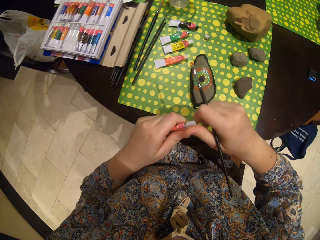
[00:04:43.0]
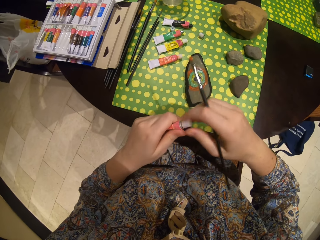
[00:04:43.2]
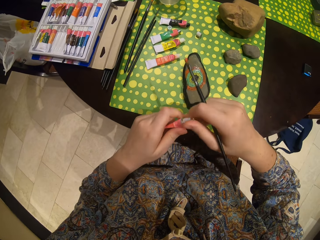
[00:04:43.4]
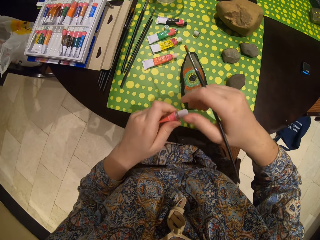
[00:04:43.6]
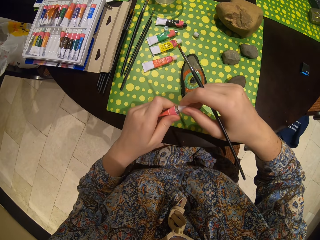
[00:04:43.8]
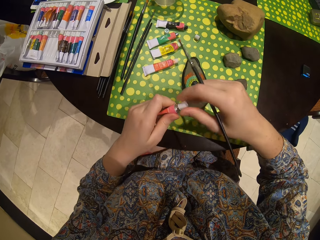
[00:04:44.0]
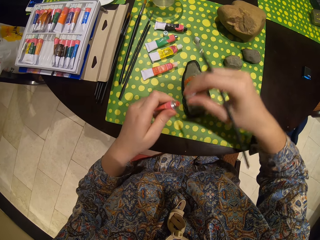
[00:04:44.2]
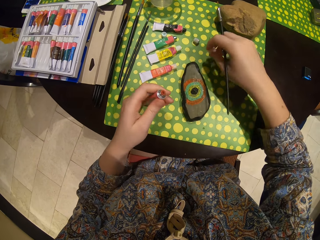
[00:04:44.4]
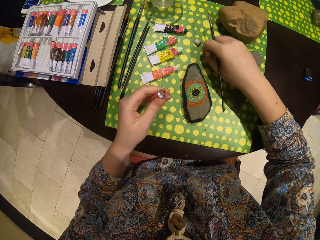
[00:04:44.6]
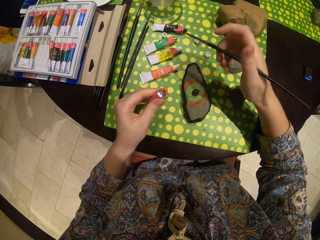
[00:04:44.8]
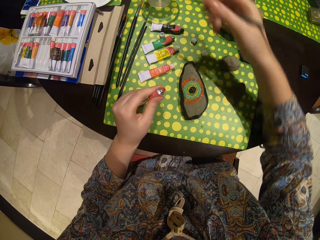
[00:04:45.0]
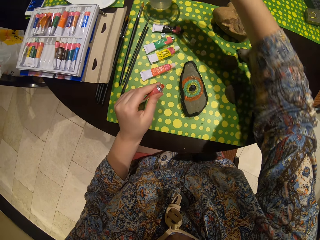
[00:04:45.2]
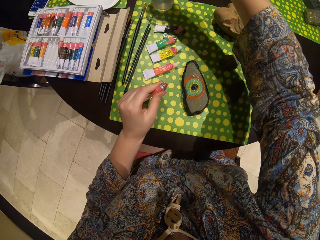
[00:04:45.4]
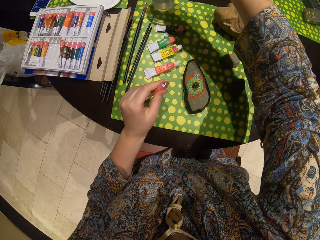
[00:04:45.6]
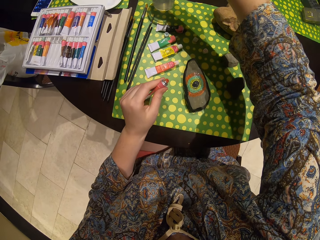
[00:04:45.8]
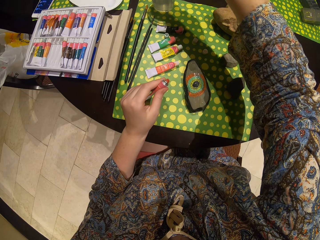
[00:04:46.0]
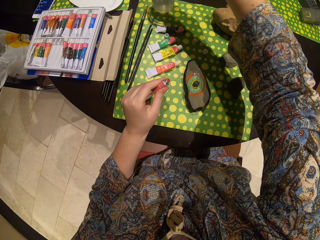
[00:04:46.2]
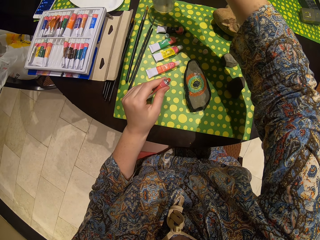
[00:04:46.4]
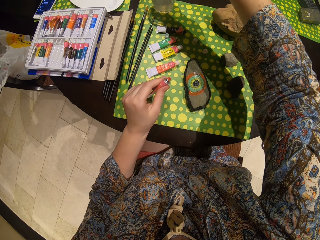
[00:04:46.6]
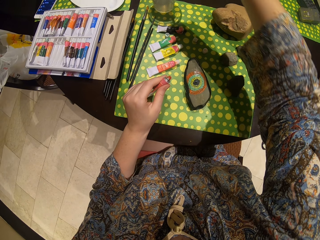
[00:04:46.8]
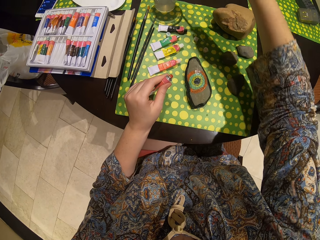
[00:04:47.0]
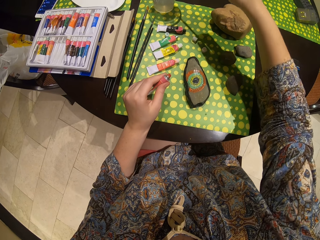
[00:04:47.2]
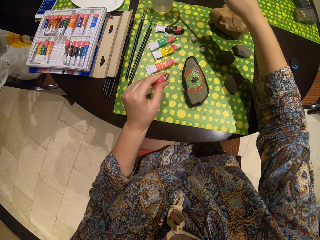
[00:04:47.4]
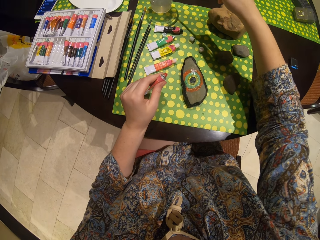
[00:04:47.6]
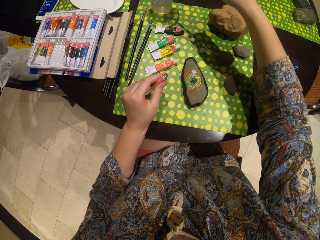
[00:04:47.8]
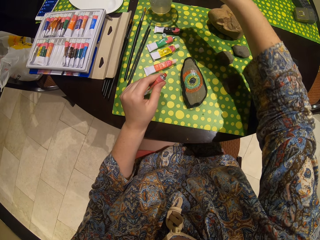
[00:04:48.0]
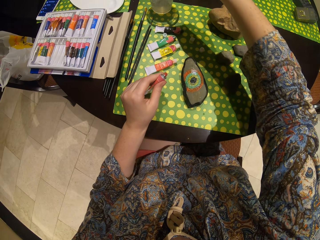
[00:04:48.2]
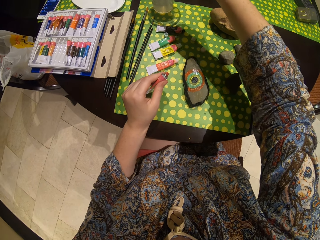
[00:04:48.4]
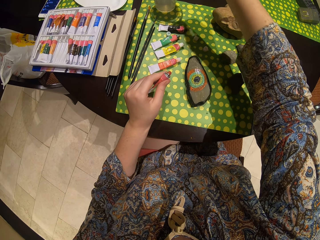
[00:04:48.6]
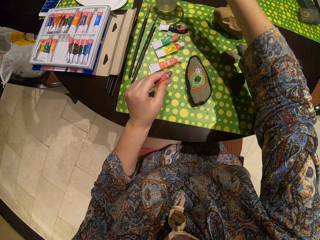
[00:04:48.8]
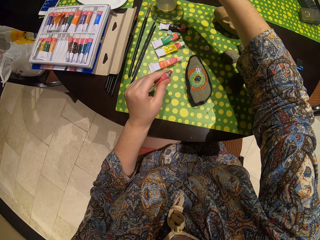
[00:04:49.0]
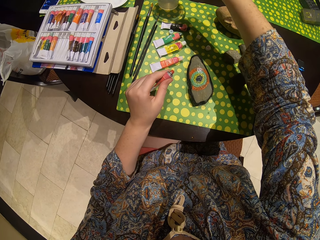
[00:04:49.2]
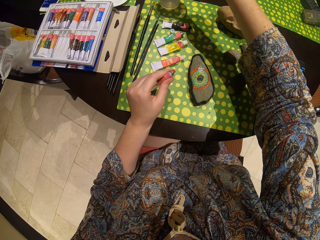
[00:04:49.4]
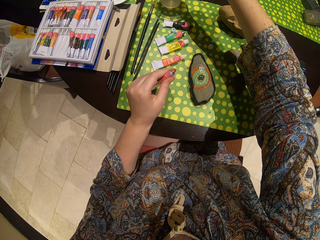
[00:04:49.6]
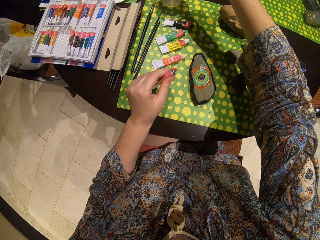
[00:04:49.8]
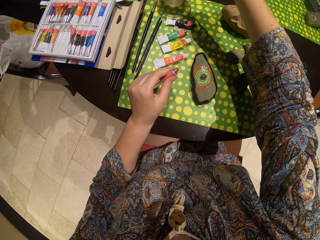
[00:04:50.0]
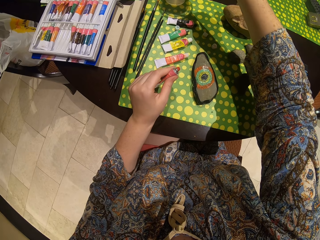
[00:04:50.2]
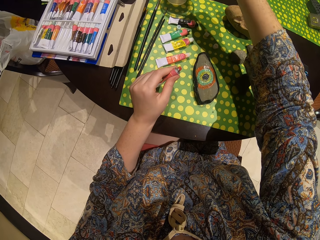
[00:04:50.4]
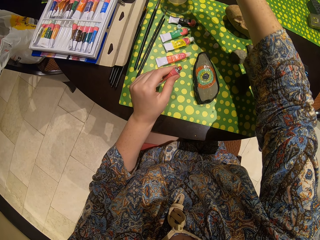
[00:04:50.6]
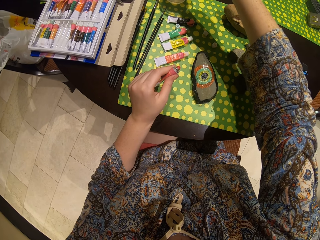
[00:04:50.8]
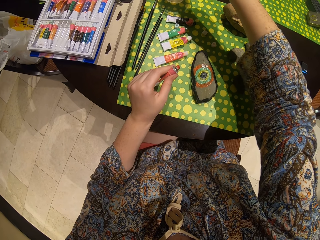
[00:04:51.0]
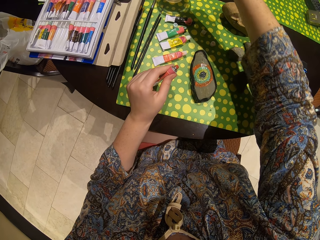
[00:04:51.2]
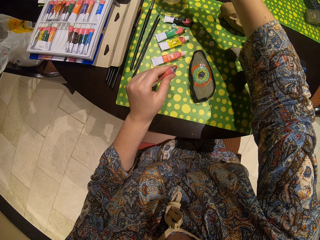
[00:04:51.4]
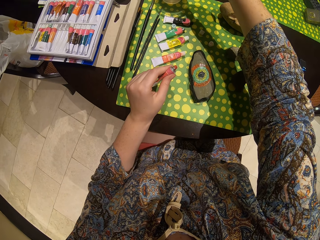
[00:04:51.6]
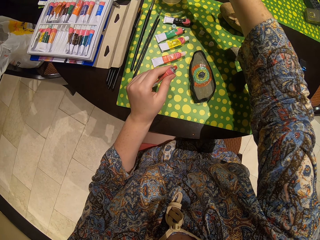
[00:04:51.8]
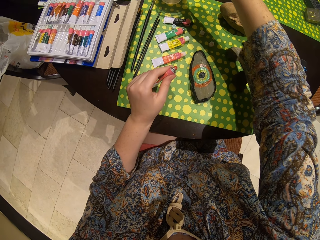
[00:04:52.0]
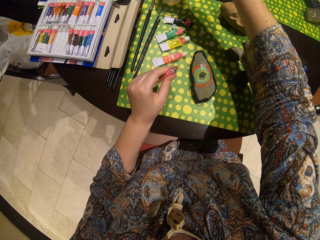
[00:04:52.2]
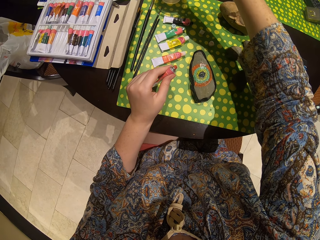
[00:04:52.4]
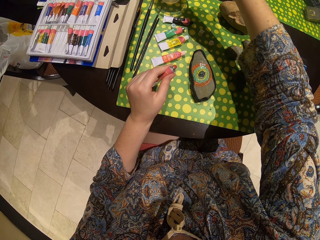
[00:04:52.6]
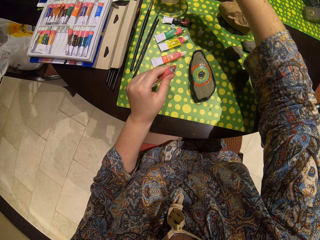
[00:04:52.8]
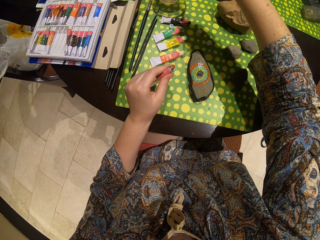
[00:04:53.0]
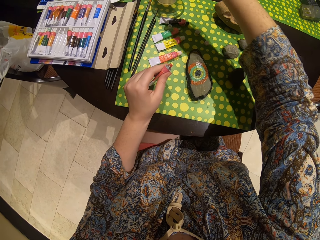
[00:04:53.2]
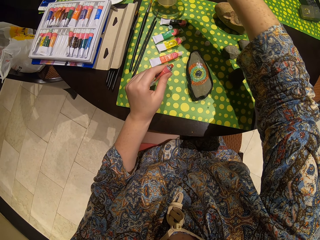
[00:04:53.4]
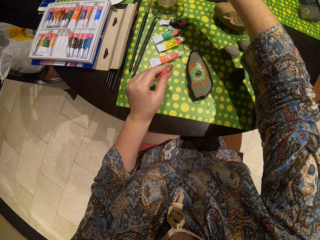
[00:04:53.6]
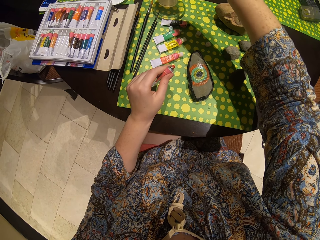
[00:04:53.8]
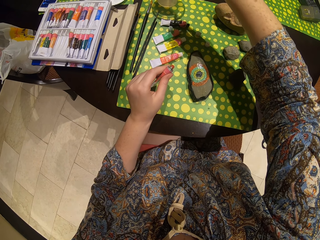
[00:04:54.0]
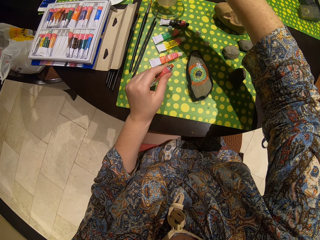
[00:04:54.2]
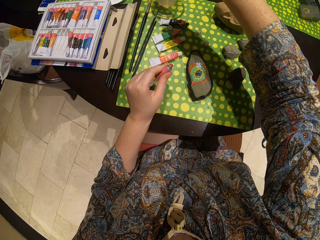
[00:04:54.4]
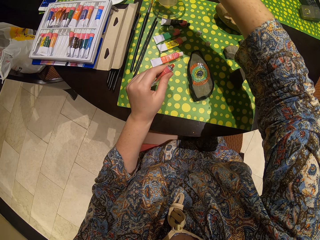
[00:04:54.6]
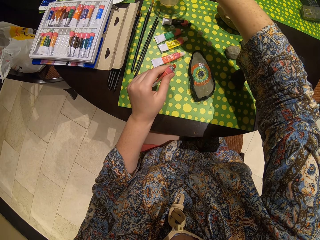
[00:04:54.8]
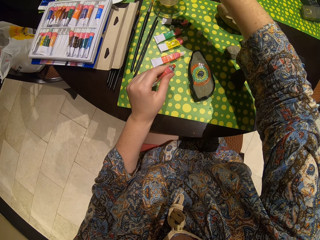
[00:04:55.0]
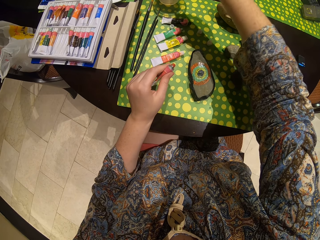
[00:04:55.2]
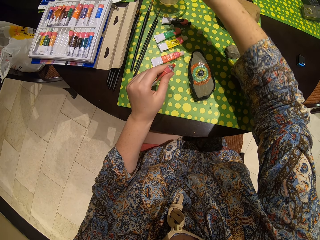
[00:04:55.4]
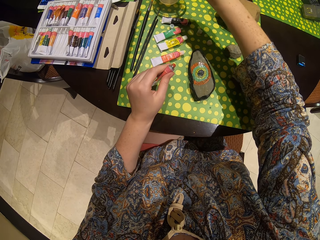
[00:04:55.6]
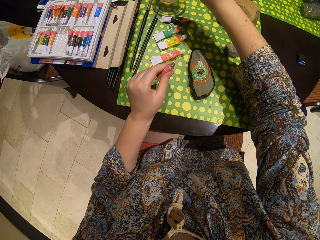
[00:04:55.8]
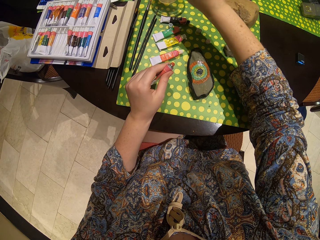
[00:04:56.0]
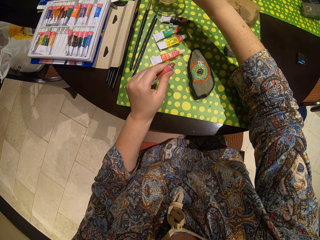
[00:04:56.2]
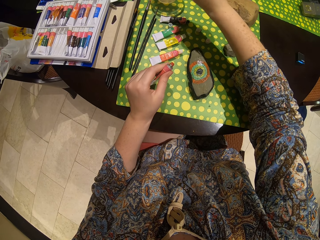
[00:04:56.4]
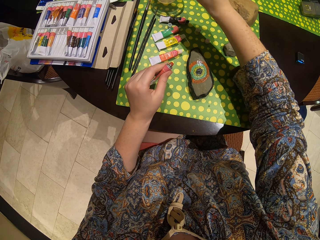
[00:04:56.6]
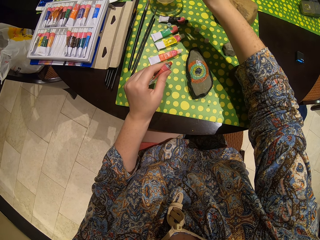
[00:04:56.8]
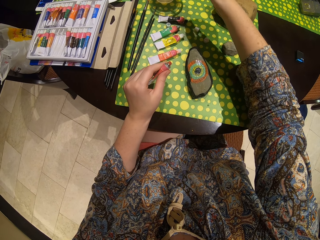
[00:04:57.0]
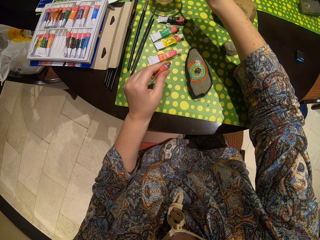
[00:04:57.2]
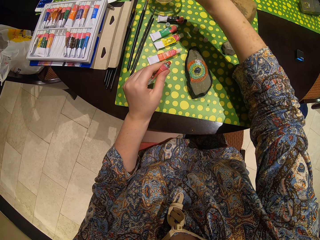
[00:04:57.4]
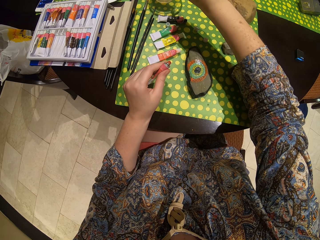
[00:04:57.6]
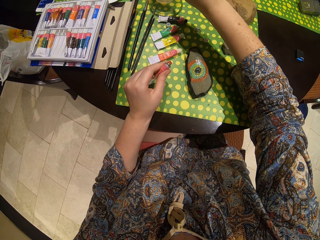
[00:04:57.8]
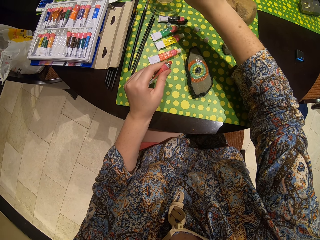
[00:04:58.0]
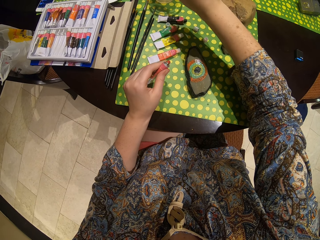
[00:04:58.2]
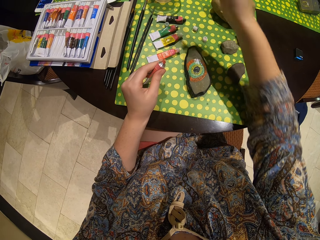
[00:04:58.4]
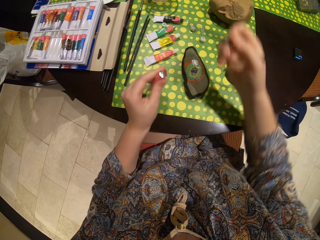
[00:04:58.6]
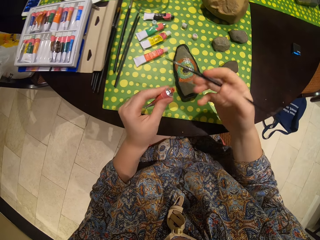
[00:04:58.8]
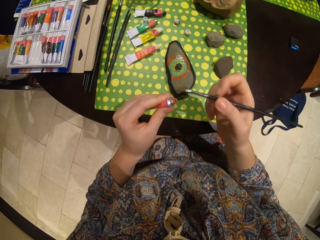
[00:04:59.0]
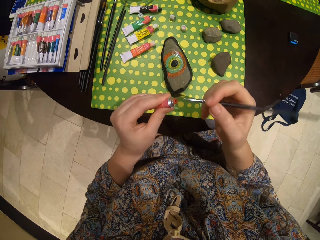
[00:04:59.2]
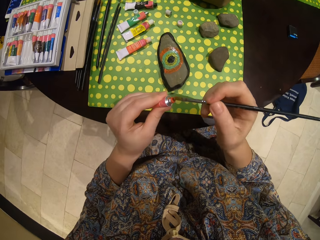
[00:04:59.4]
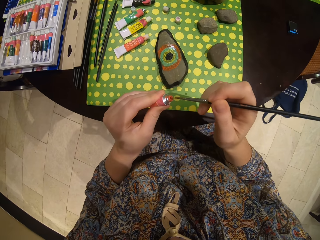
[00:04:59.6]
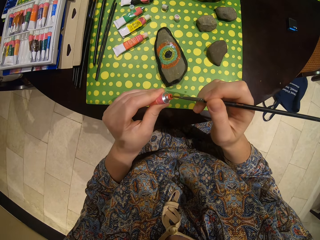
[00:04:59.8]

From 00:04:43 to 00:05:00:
The camera wearer opens the paint. They put the paint top on the table. They dip the brush or pen in water. They dip the paint brush in something. They hit the glass with the pen. They shake the paint brush. They paint.

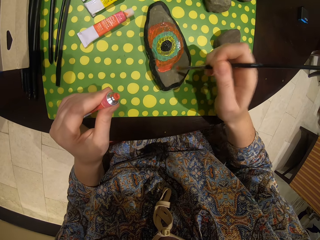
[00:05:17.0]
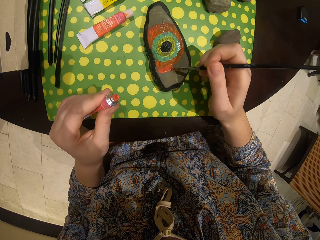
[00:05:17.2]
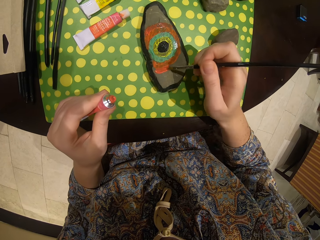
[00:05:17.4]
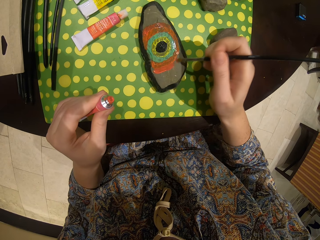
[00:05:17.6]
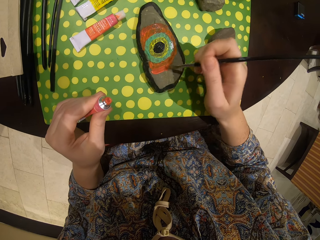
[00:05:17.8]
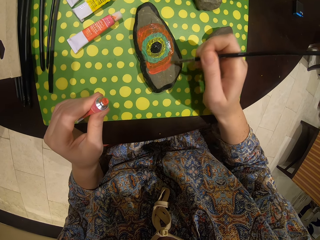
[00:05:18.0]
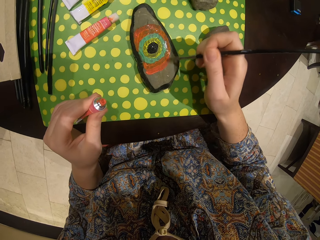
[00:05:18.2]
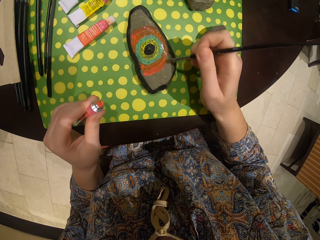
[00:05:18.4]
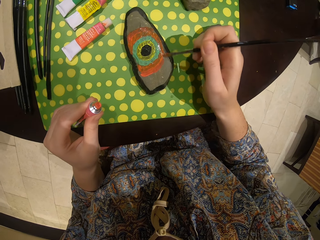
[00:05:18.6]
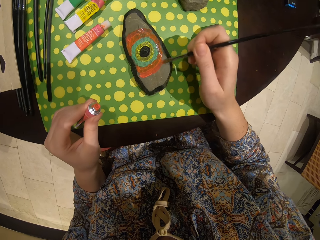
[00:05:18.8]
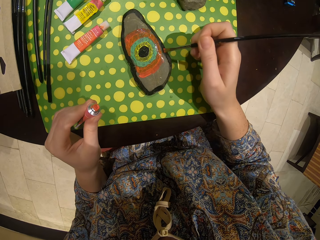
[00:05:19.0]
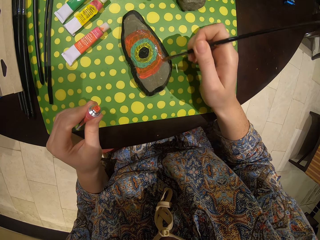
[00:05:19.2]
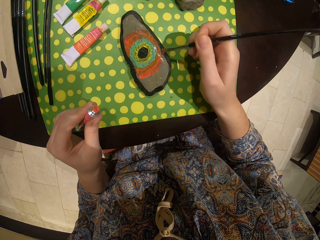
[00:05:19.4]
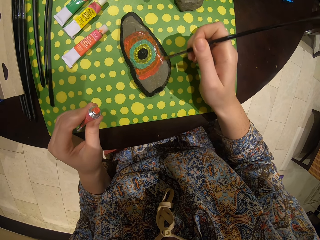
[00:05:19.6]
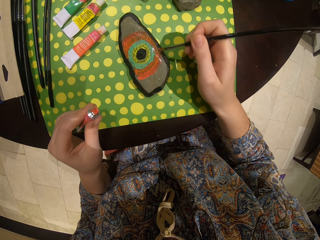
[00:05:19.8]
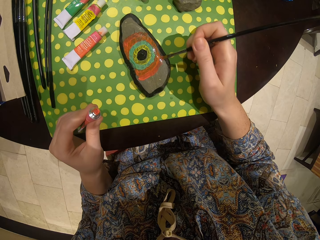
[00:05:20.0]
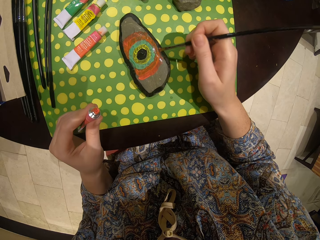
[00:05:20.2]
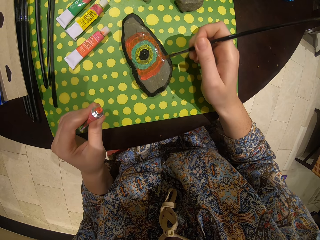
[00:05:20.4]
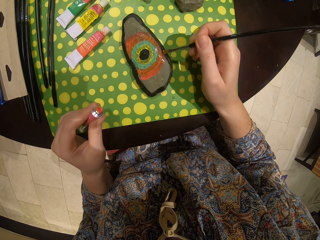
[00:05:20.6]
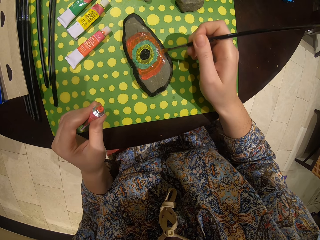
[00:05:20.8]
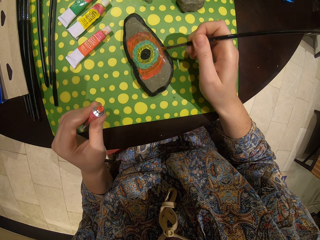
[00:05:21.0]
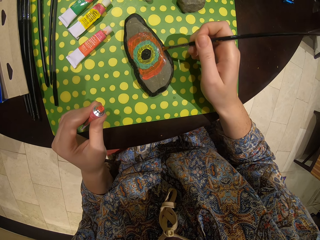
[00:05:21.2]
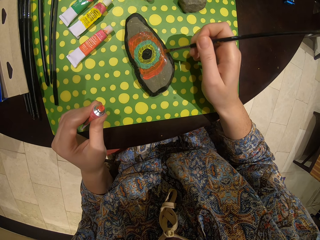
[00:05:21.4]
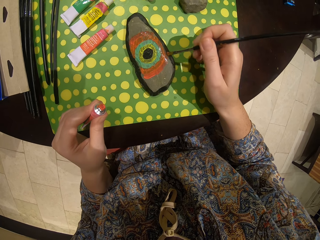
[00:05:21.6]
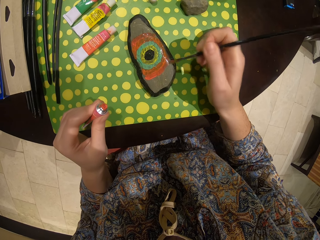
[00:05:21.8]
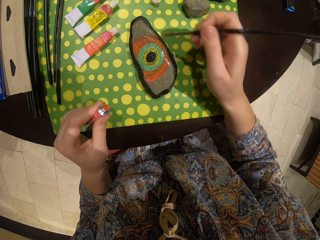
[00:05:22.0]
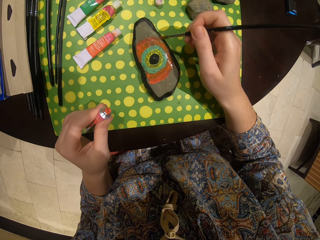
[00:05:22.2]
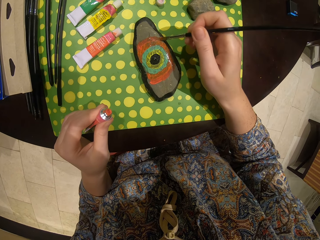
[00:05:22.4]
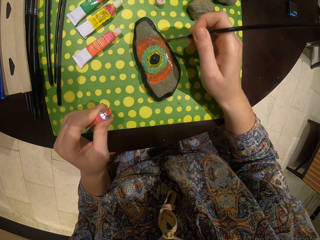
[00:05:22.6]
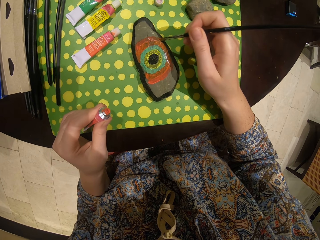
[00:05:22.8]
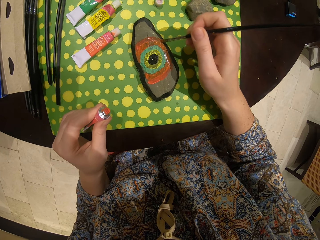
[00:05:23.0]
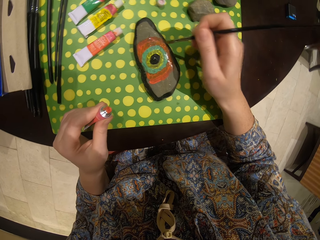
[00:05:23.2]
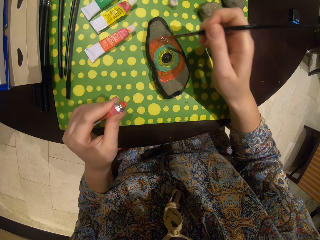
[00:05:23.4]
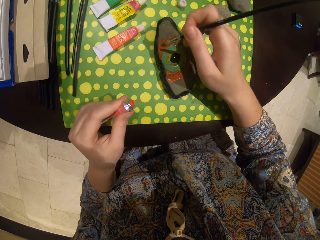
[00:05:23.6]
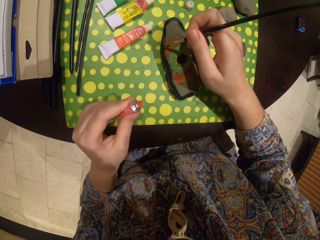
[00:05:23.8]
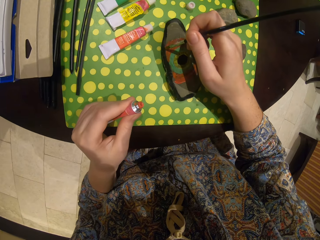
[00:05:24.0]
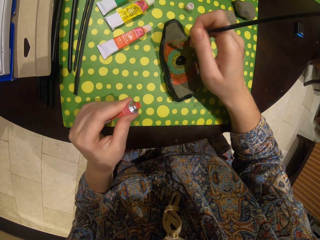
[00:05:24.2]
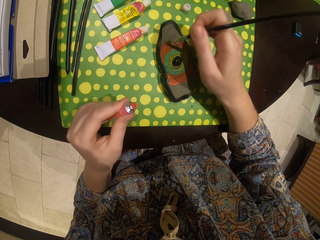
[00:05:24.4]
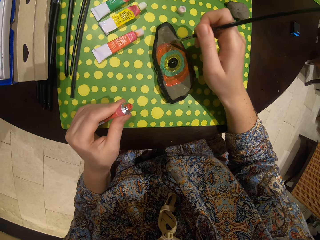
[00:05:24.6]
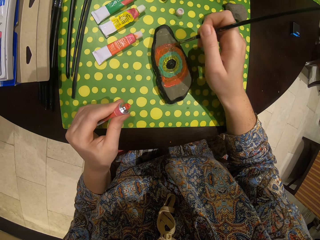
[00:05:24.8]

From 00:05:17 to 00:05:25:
The camera wearer paints the stone.
